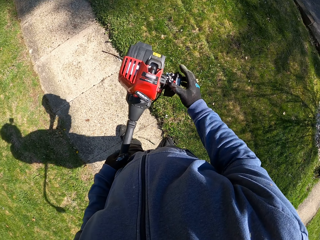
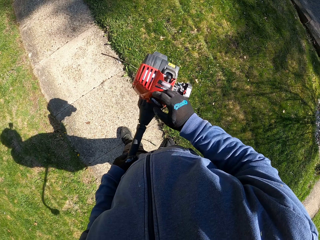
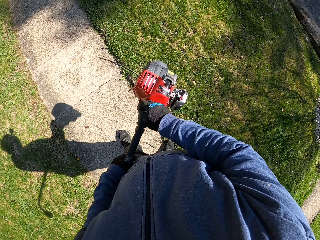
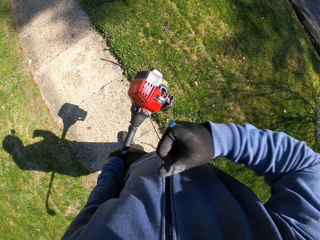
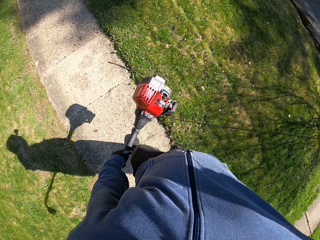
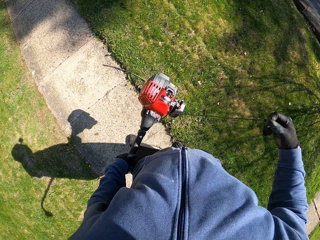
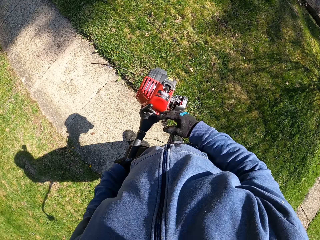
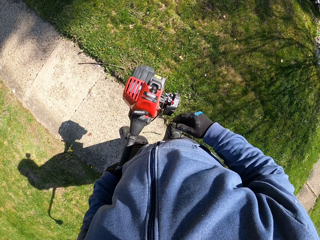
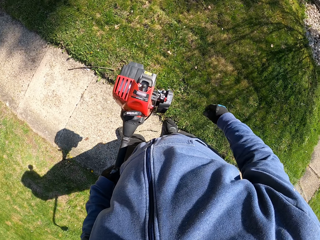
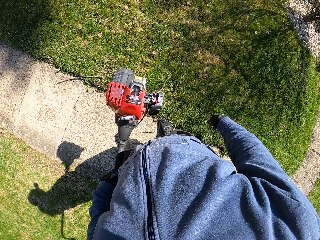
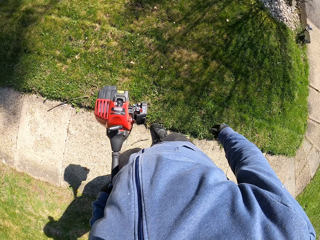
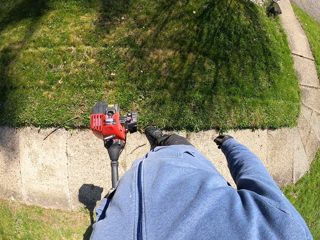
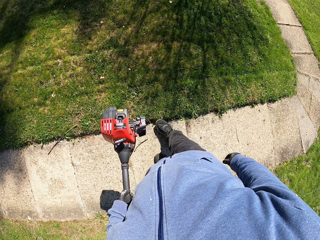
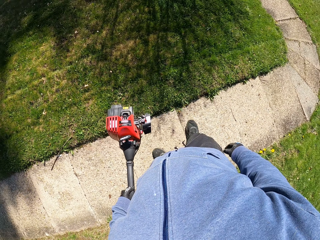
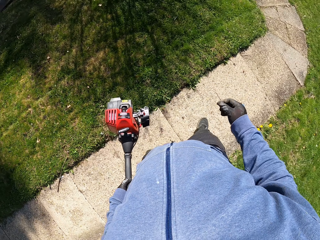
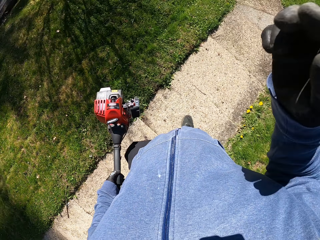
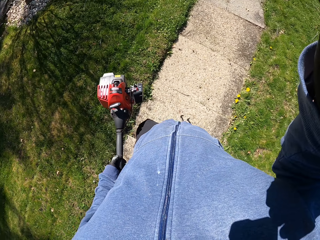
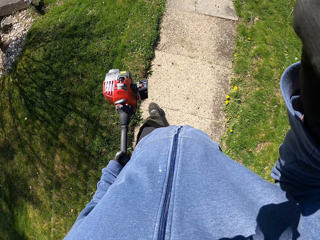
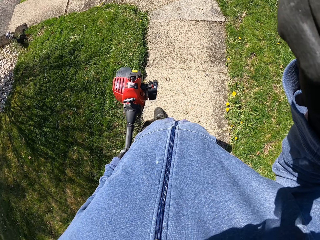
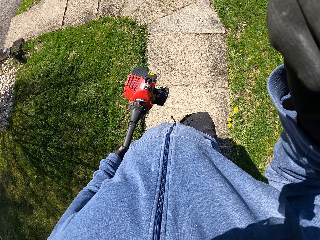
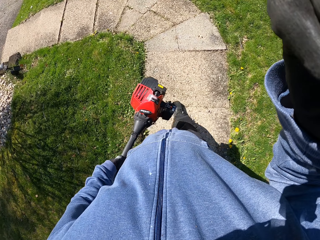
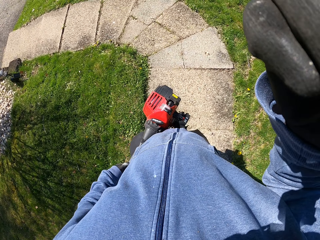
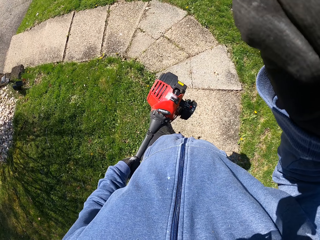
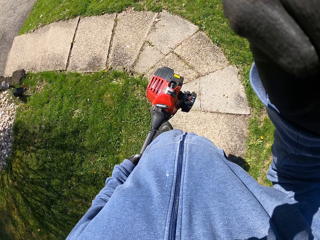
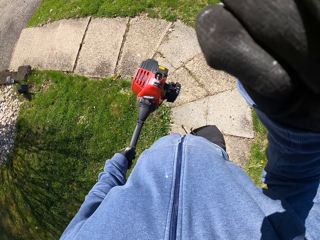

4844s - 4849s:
The camera wearer starts the engine of the brush cutter with his right hand. He looks around the field. He holds something. He adjusts the camera. He walks around the compound.
